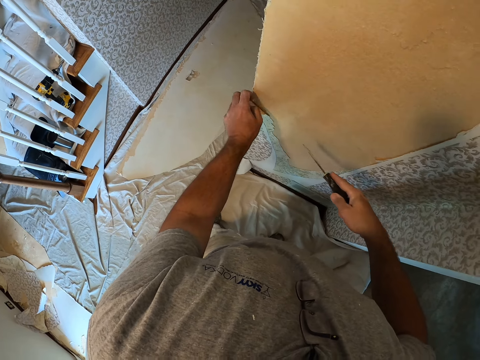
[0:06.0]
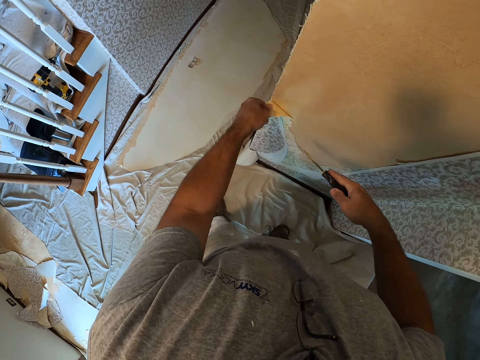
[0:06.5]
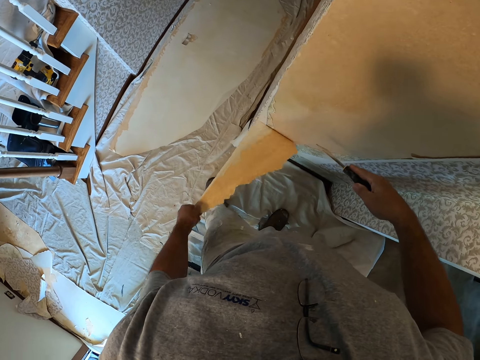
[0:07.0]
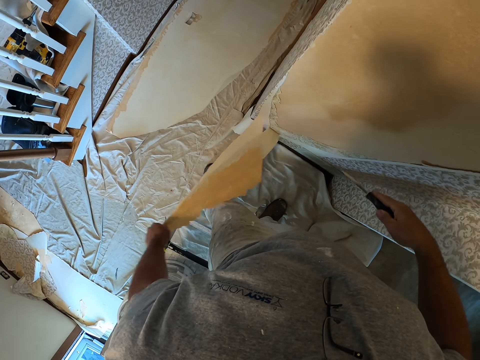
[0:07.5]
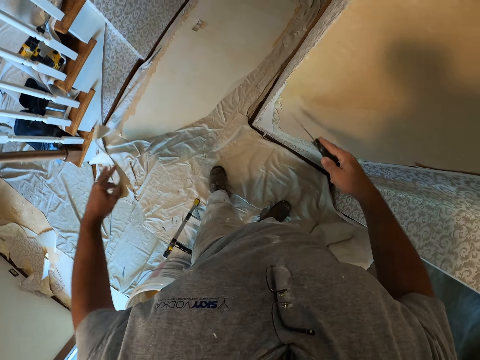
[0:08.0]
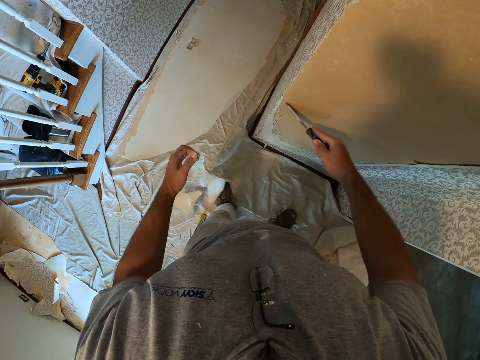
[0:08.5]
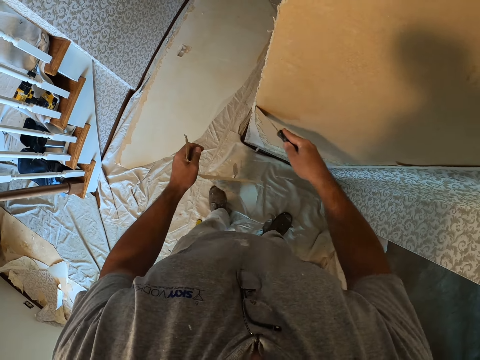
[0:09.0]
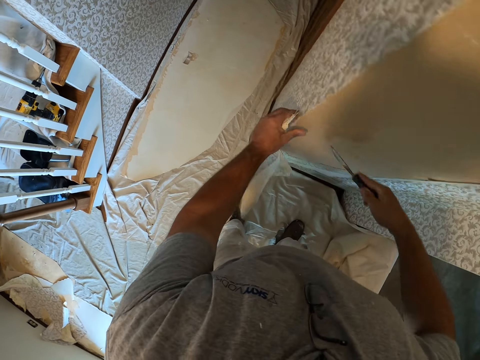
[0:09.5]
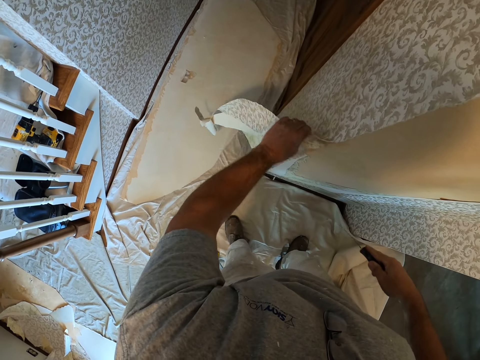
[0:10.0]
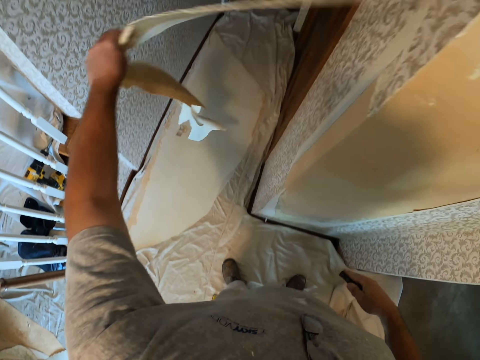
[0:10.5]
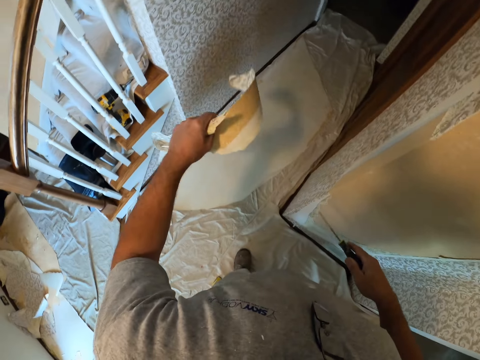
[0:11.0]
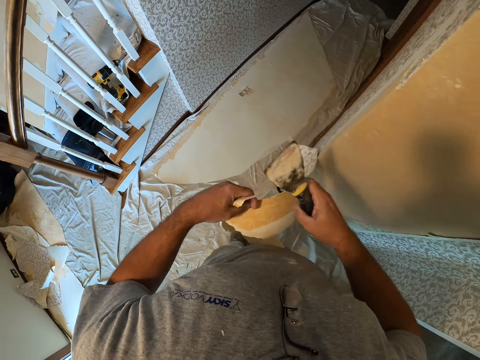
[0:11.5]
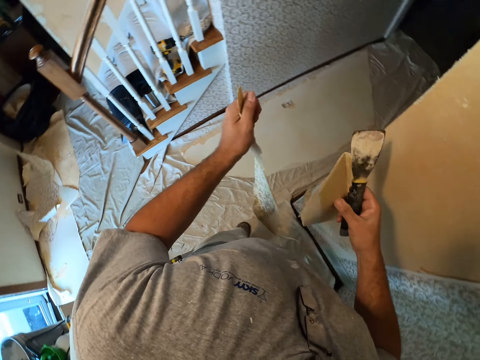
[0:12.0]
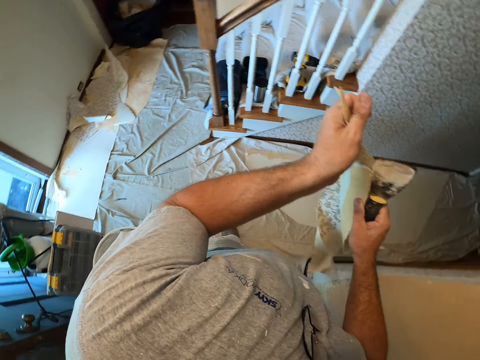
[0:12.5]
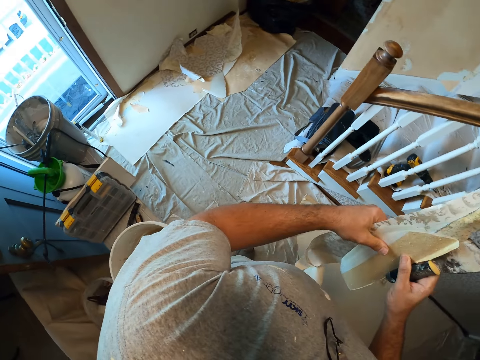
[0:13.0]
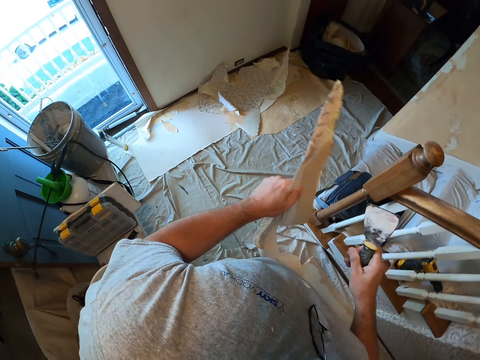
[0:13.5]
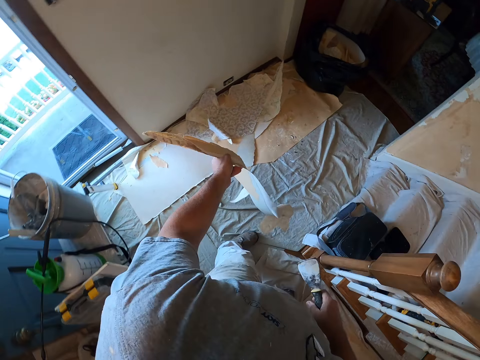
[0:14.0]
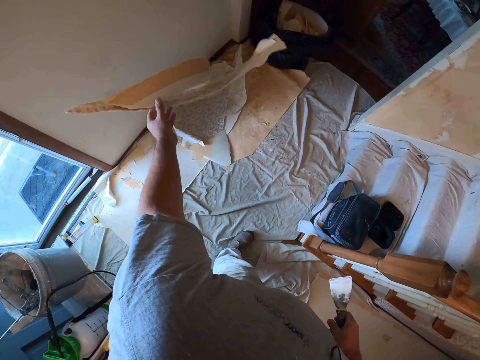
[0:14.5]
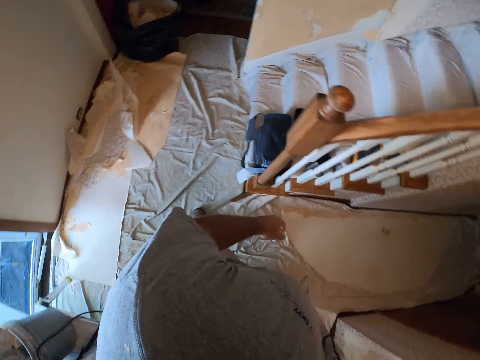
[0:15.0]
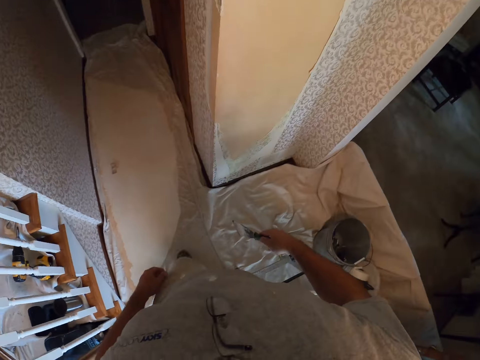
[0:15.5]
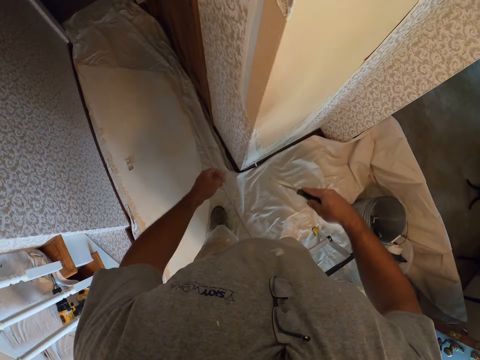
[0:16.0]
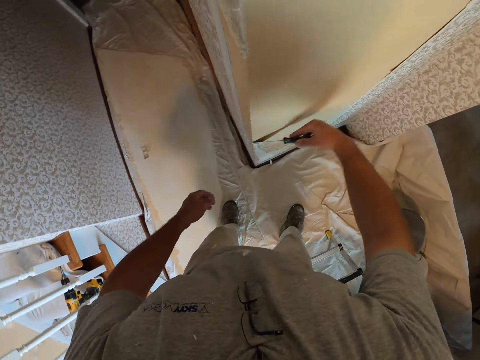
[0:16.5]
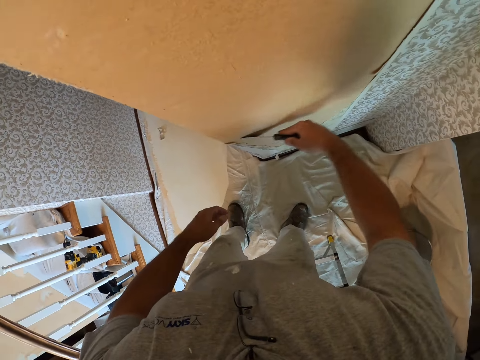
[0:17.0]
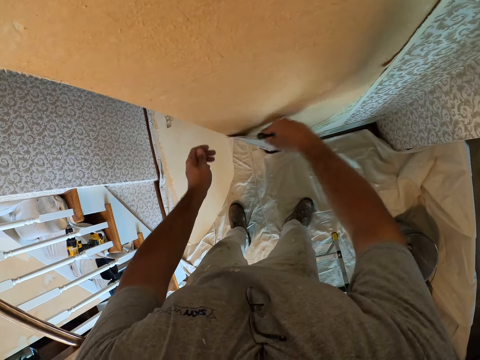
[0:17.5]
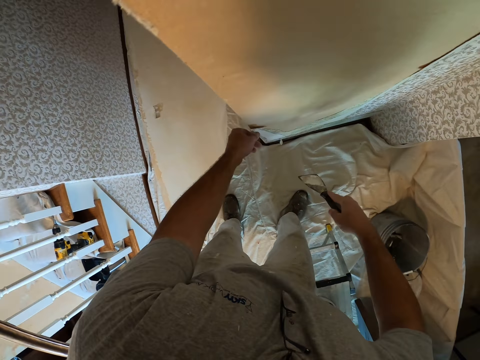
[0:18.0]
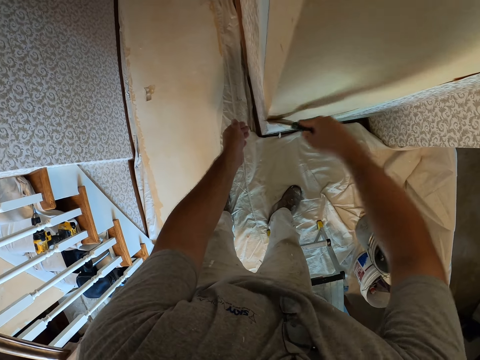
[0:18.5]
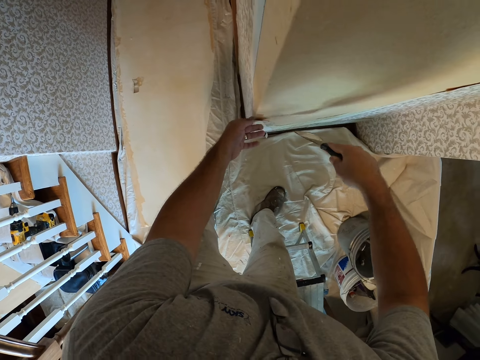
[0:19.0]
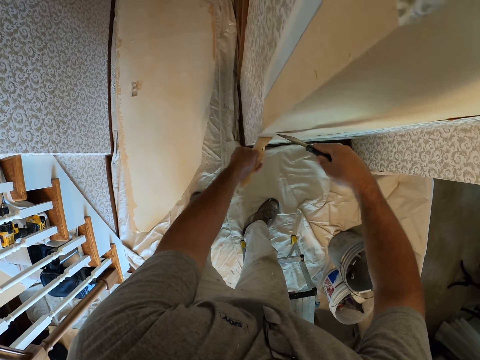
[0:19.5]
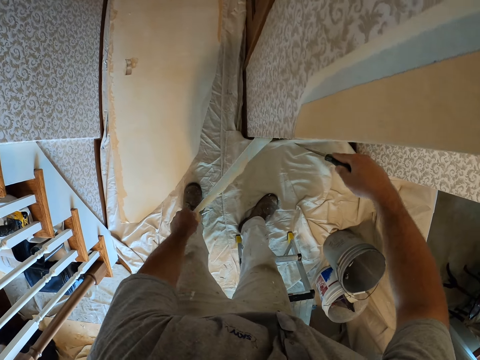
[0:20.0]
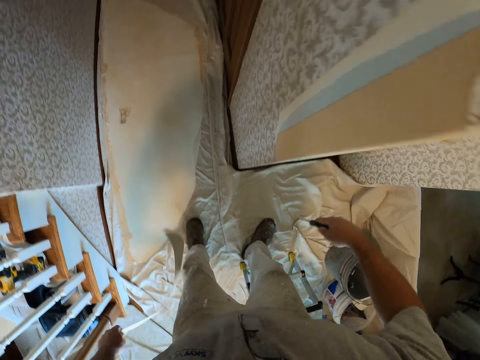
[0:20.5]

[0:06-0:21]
The camera wearer removes wallpaper from the wall with his left hand. He scrapes the wallpaper from the wall with the wallpaper scraper. He removes the wallpaper from the wall with his left hand. He places the wallpaper on his hands, holds the wallpaper with both his hands and lets go of the wallpaper. He walks away from the wall. He throws the wallpaper on the floor. He walks towards the wall. He scrapes the wallpaper from the wall with the wallpaper scraper. He holds the wallpaper with his hand and lets go of the wallpaper. He scrapes the wallpaper with the scraper. He removes the wallpaper from the wall with his left hand.

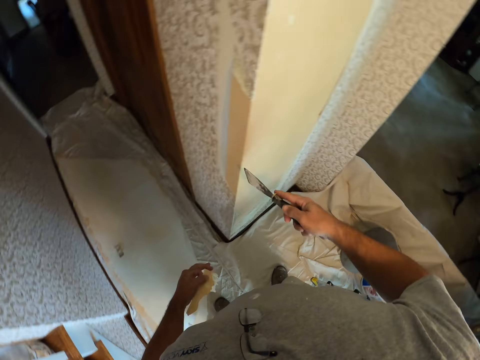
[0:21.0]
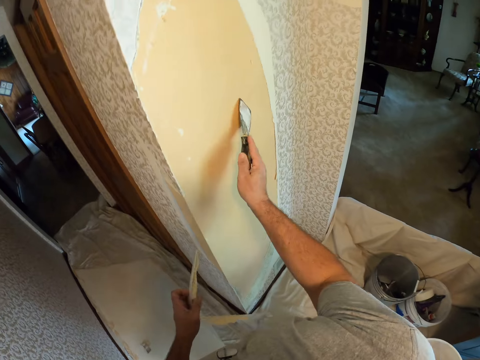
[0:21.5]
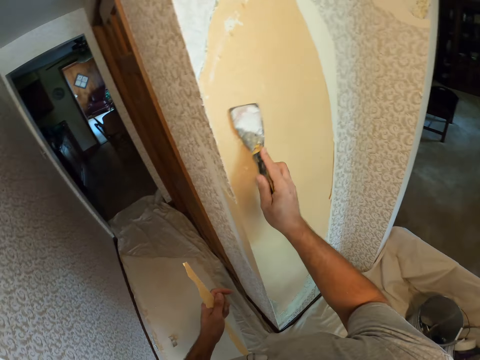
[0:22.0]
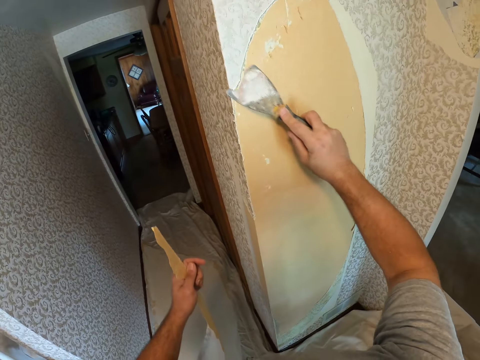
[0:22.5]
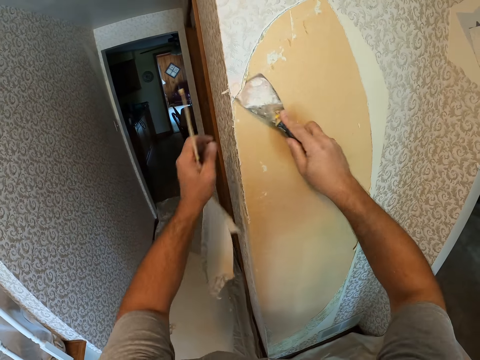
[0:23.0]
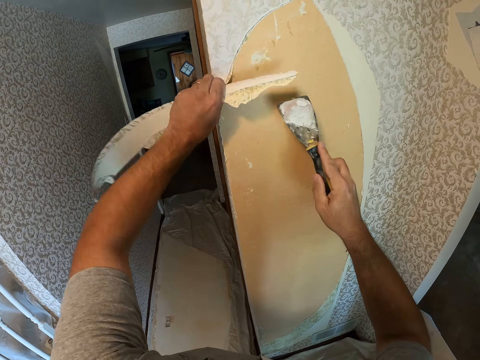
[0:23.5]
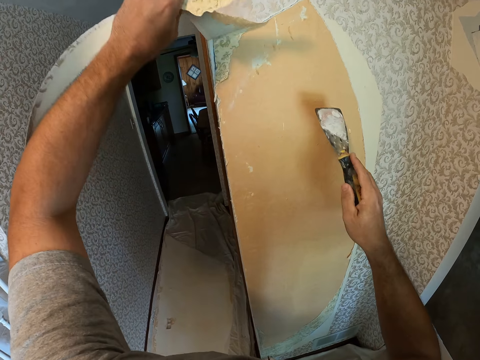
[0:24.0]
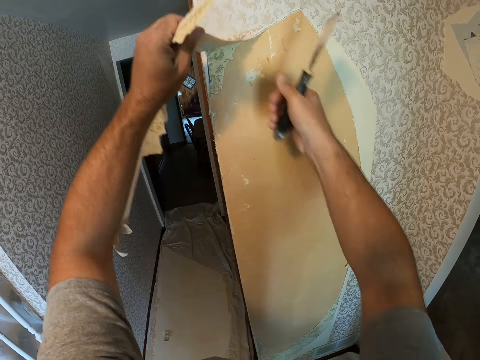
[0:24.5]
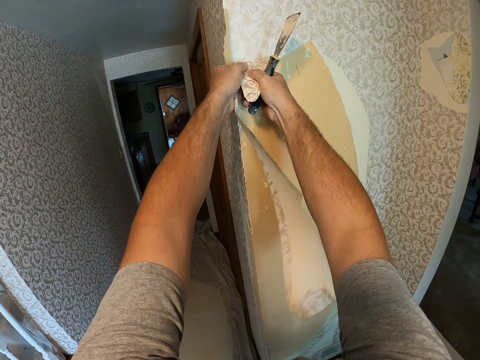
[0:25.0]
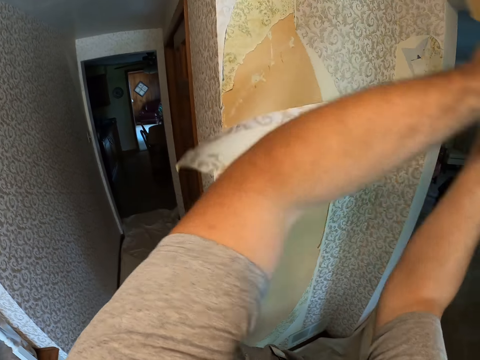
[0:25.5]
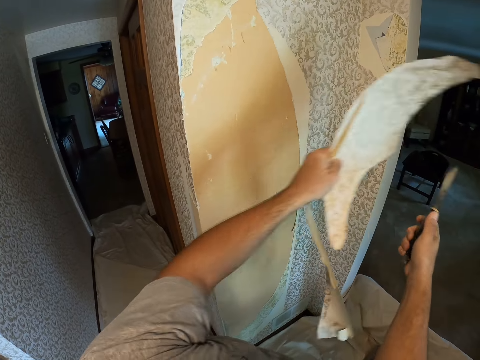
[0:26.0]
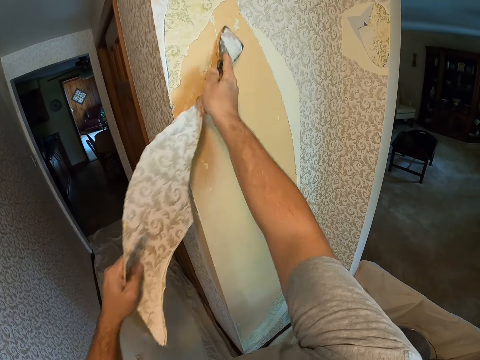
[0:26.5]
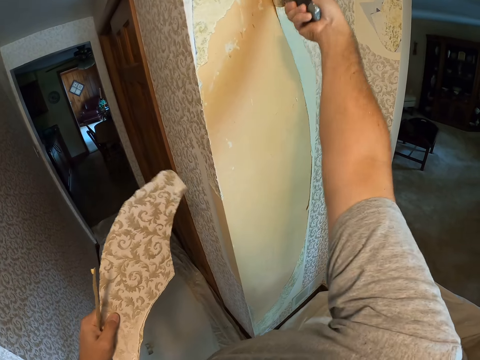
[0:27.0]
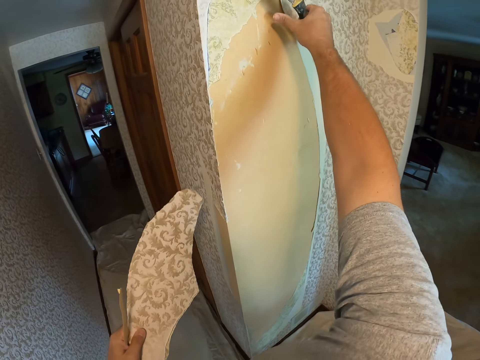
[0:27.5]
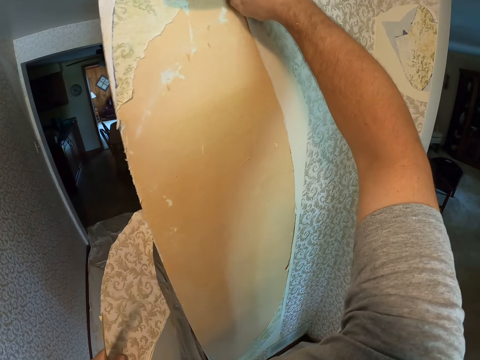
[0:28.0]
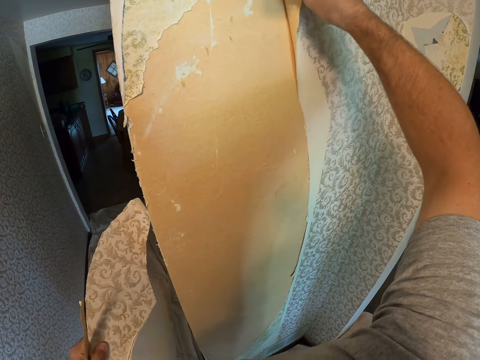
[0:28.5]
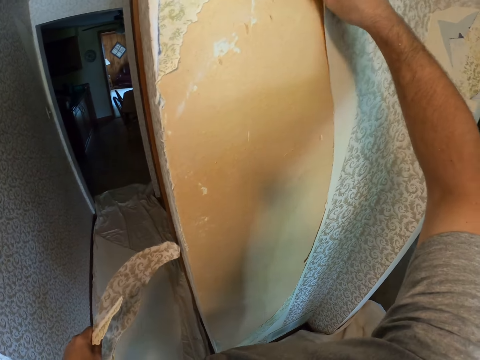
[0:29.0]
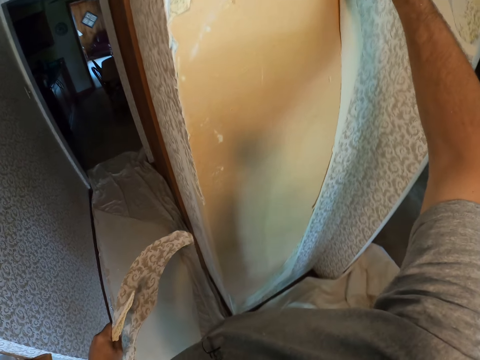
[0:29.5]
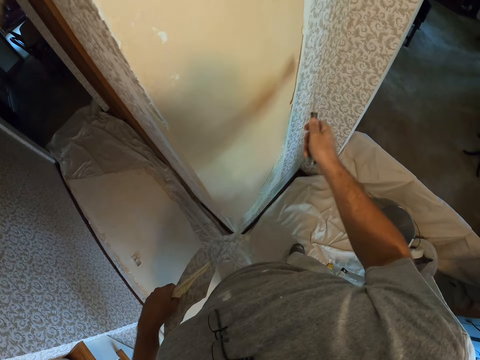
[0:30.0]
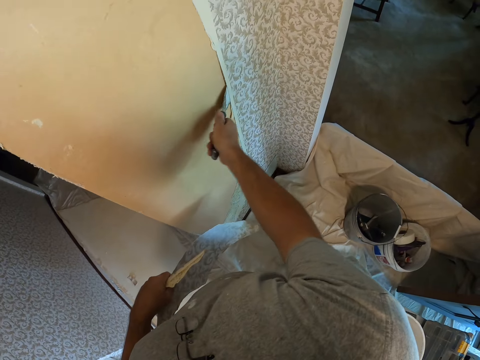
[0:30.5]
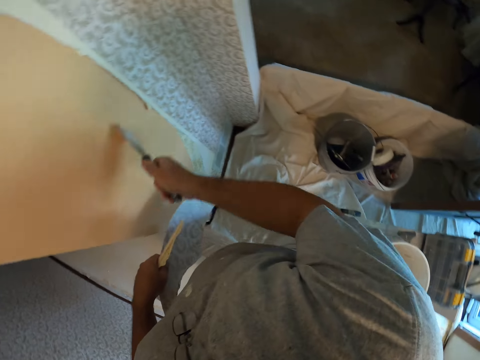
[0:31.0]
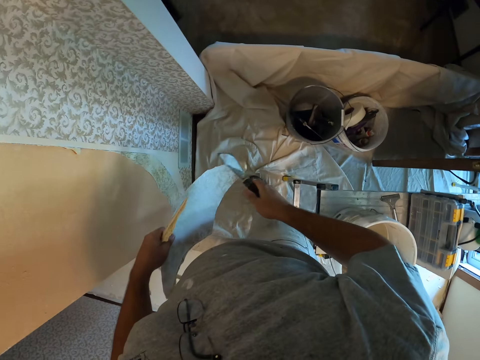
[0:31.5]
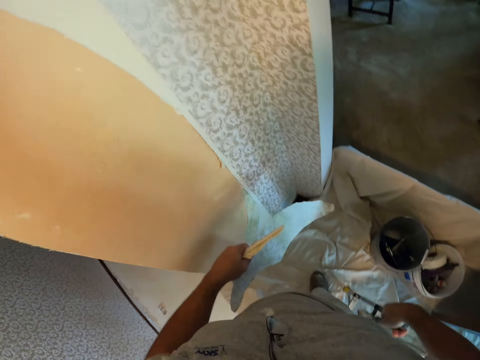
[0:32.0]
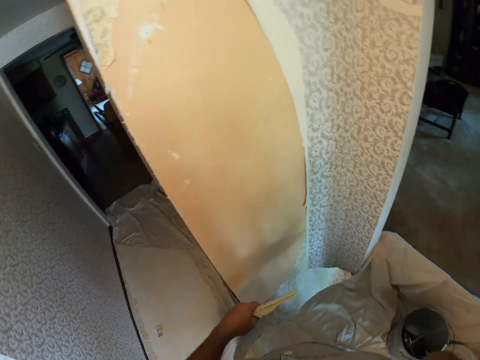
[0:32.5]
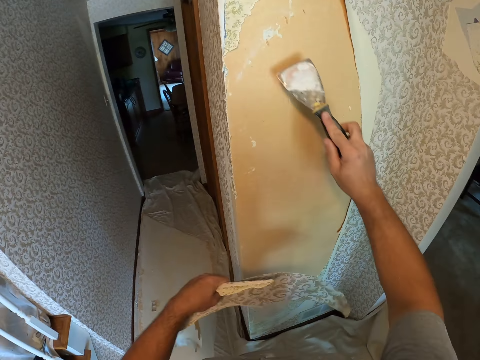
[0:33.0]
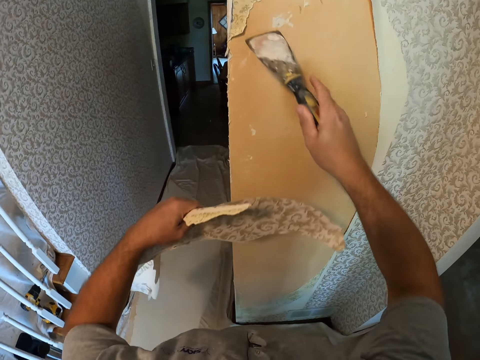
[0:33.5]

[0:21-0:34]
The camera wearer scrapes wallpaper from the wall with the wallpaper scraper. He removes the wallpaper from the wall with his hands. He holds the wallpaper with both his hands and pulls on the wallpaper with both his hands. He scrapes the wallpaper from the wall with the wallpaper scraper. He tries to remove the wallpaper from the wall with his right hand. He lowers his hand. He scrapes the wallpaper from the wall with the wallpaper scraper. He looks around. He scrapes the wallpaper from the wall with the scraper.
